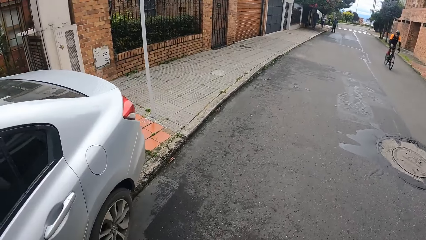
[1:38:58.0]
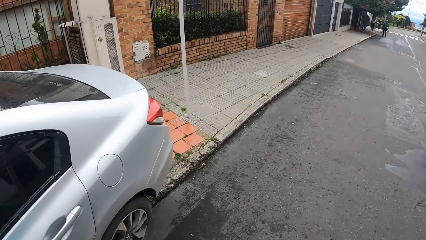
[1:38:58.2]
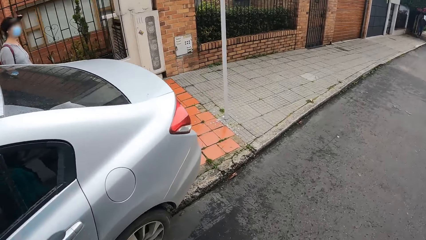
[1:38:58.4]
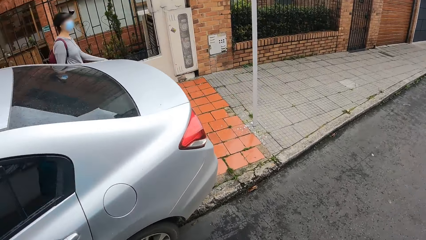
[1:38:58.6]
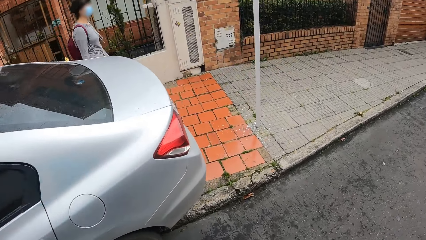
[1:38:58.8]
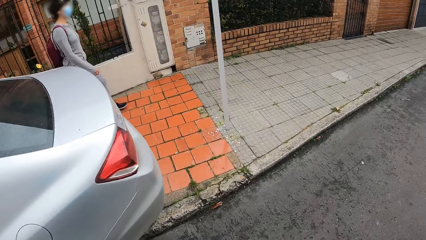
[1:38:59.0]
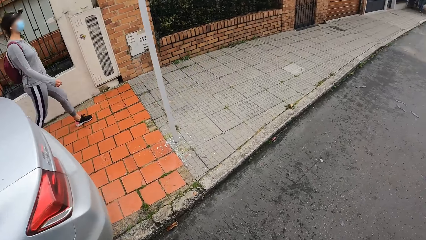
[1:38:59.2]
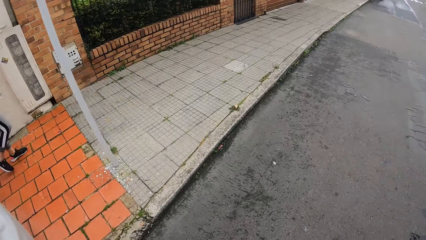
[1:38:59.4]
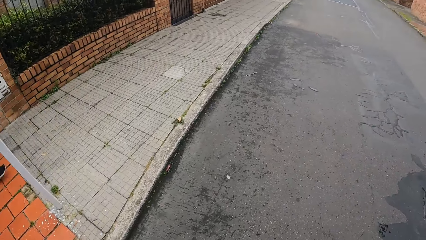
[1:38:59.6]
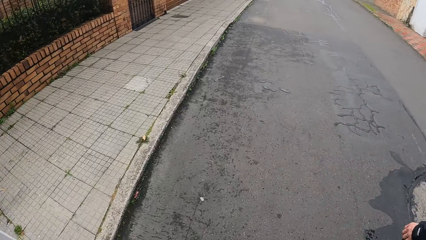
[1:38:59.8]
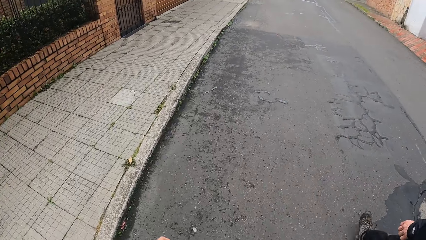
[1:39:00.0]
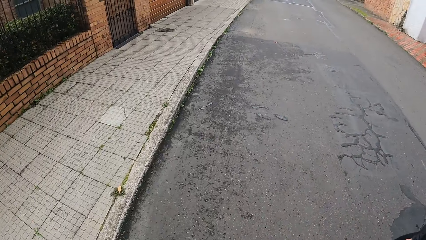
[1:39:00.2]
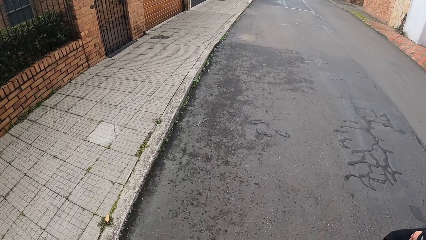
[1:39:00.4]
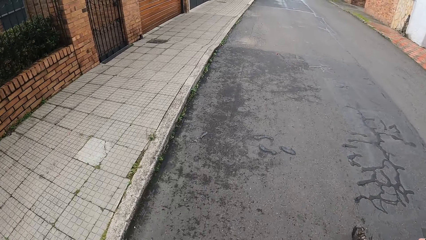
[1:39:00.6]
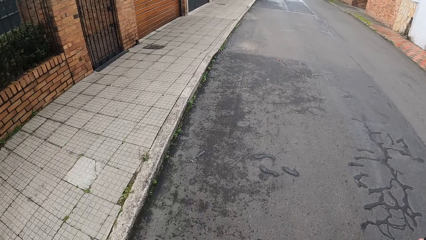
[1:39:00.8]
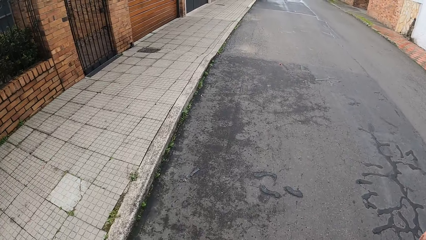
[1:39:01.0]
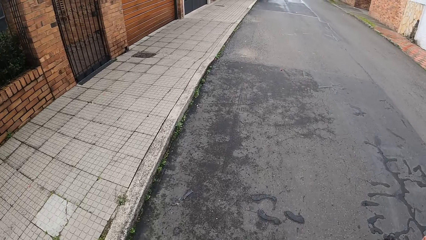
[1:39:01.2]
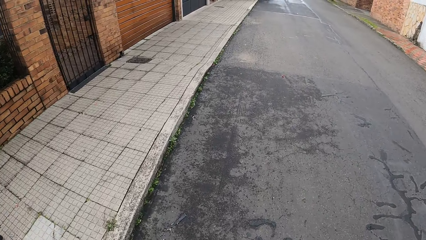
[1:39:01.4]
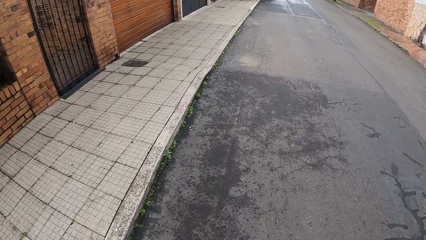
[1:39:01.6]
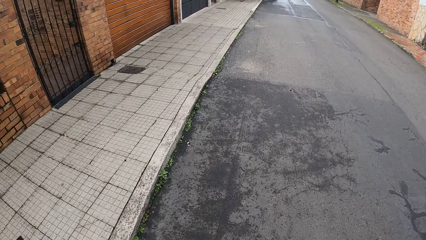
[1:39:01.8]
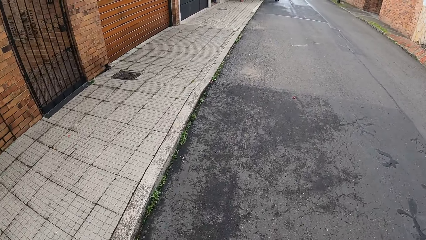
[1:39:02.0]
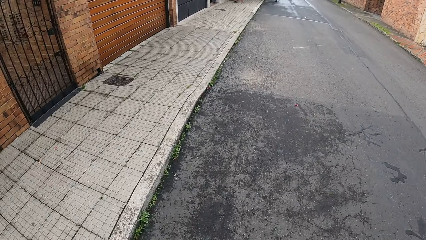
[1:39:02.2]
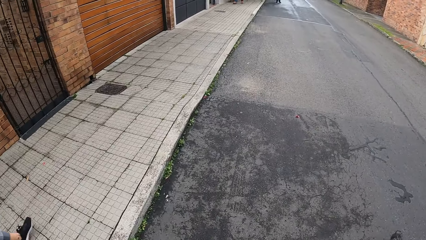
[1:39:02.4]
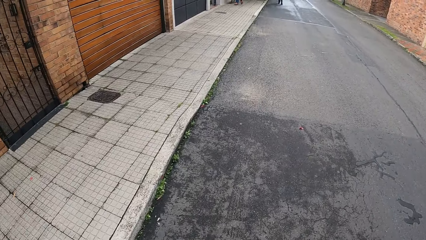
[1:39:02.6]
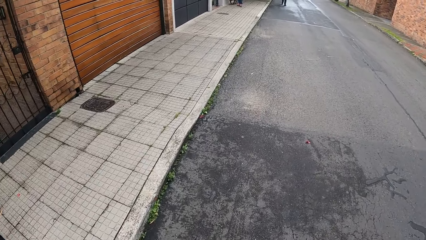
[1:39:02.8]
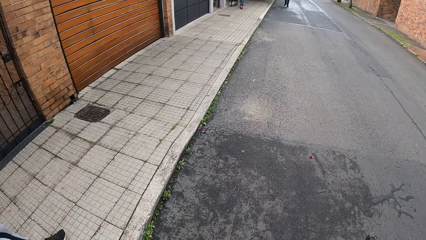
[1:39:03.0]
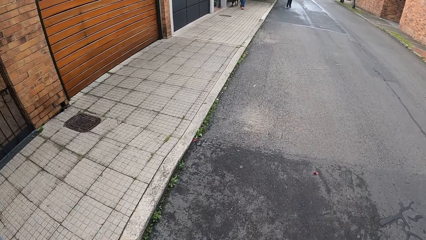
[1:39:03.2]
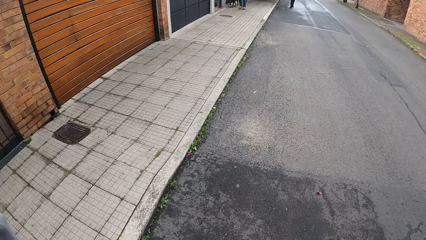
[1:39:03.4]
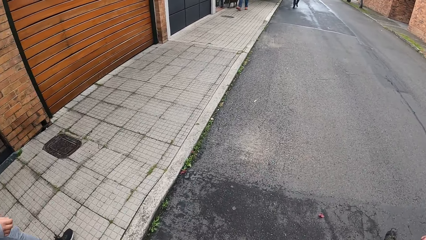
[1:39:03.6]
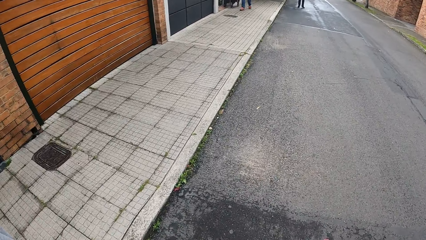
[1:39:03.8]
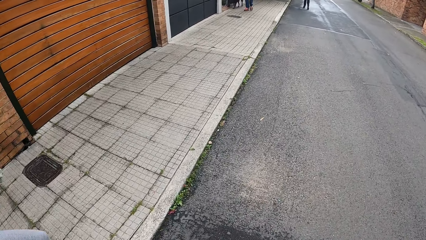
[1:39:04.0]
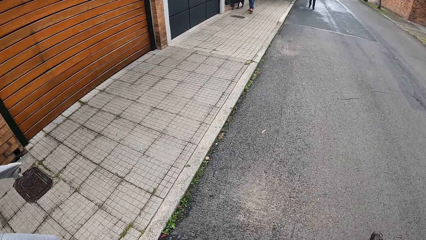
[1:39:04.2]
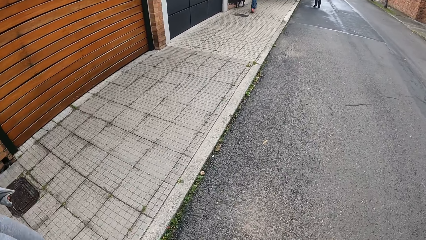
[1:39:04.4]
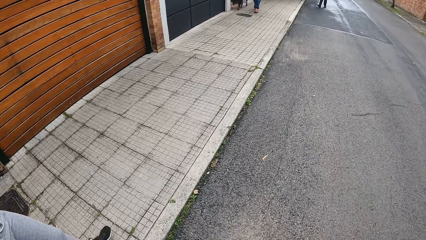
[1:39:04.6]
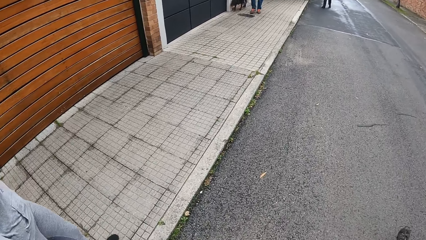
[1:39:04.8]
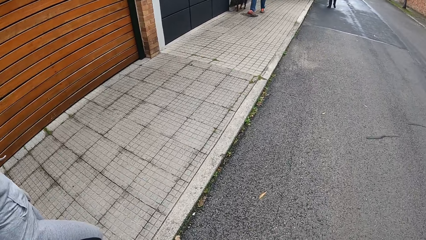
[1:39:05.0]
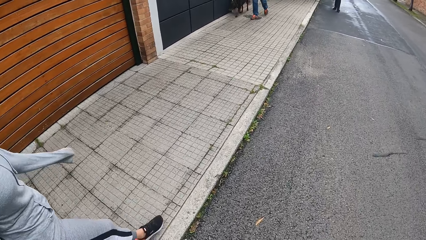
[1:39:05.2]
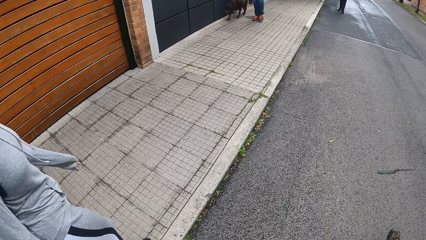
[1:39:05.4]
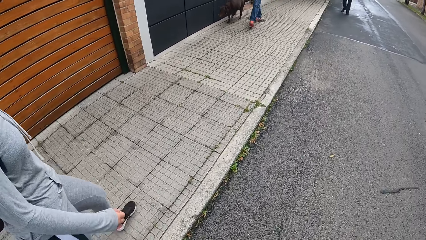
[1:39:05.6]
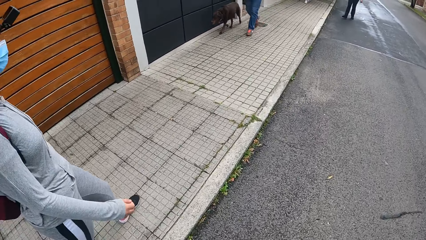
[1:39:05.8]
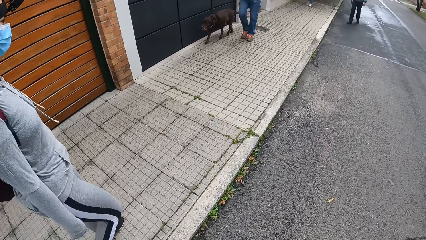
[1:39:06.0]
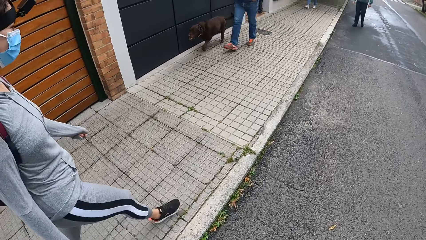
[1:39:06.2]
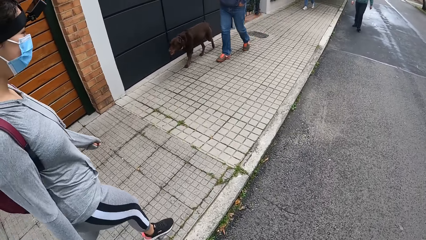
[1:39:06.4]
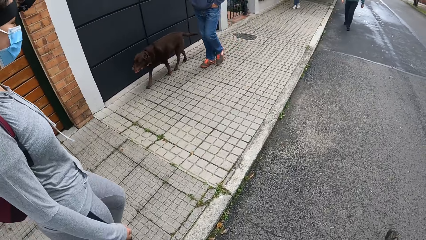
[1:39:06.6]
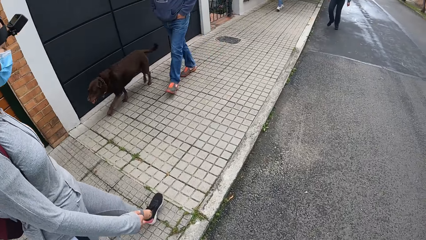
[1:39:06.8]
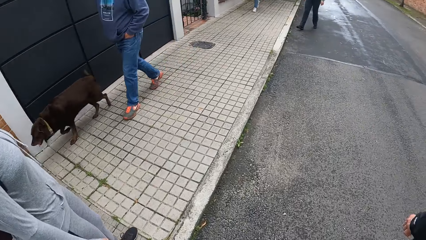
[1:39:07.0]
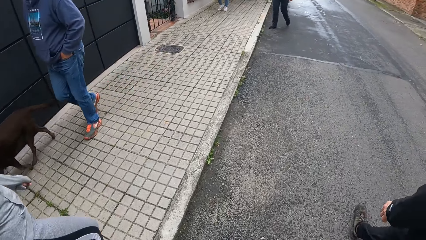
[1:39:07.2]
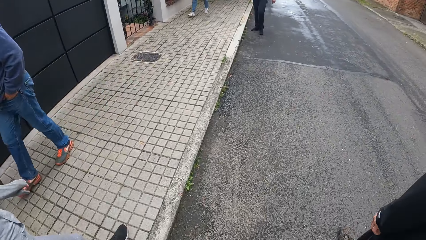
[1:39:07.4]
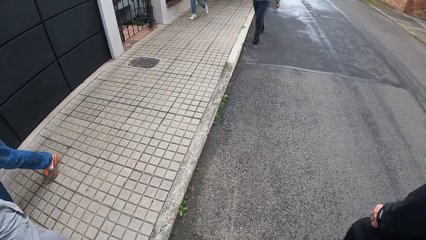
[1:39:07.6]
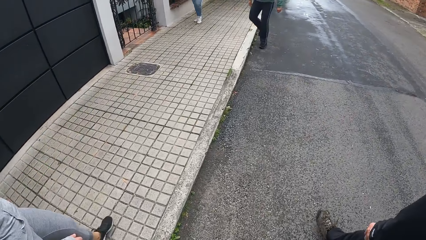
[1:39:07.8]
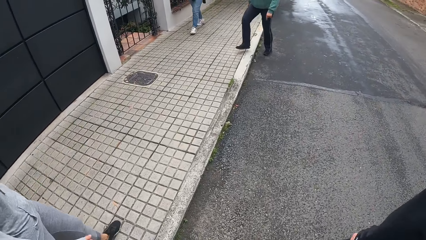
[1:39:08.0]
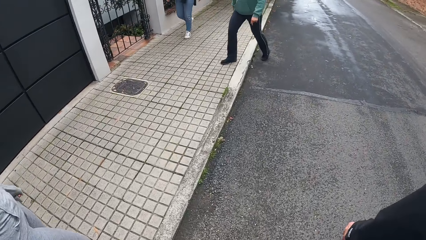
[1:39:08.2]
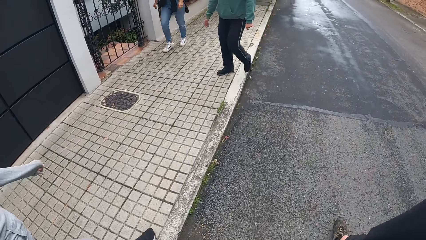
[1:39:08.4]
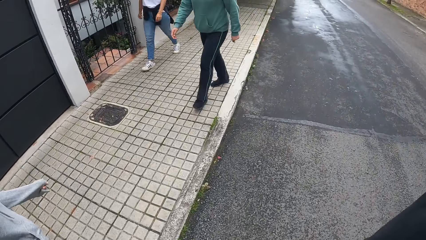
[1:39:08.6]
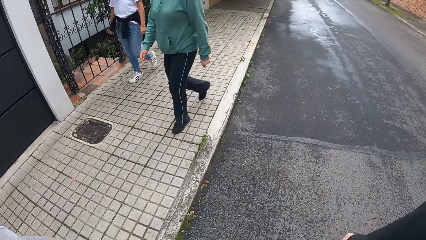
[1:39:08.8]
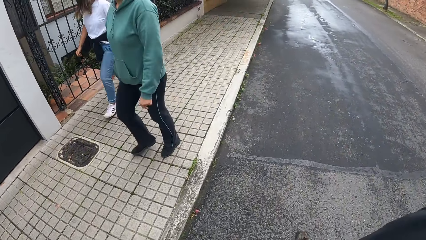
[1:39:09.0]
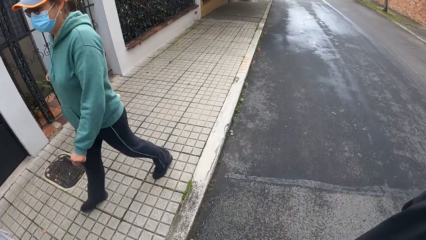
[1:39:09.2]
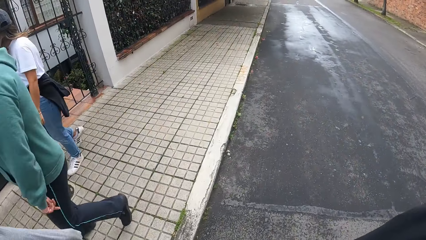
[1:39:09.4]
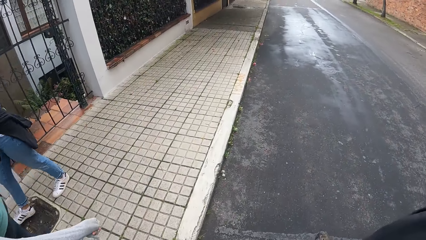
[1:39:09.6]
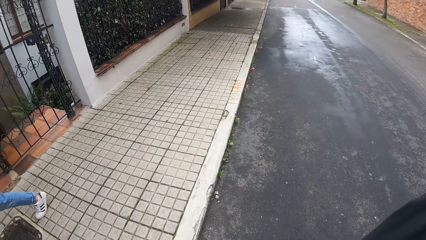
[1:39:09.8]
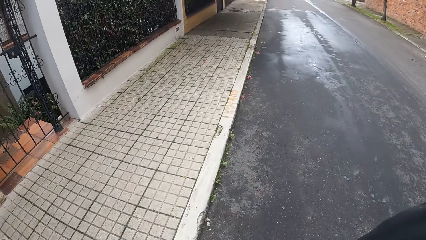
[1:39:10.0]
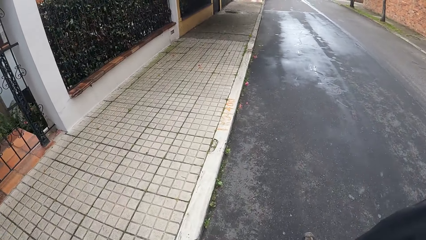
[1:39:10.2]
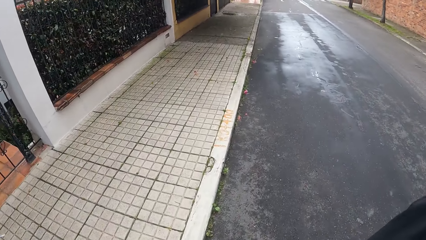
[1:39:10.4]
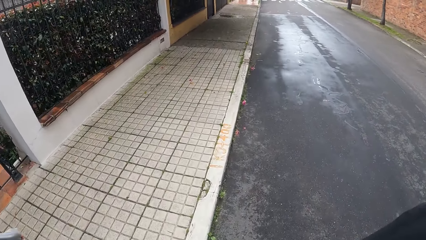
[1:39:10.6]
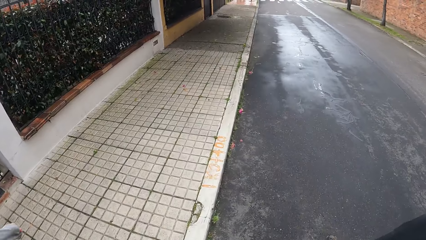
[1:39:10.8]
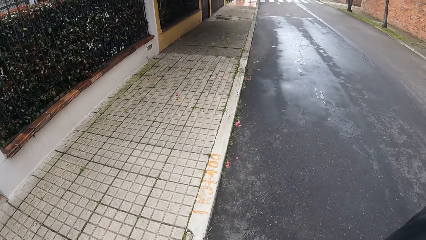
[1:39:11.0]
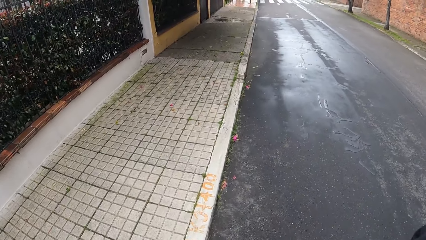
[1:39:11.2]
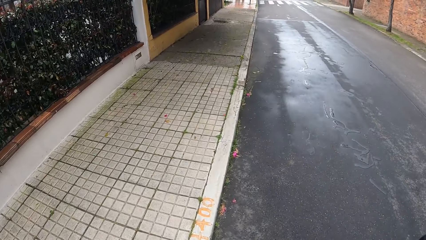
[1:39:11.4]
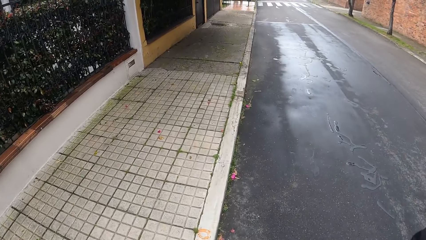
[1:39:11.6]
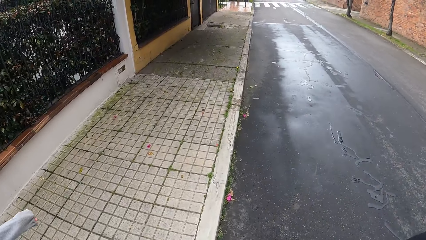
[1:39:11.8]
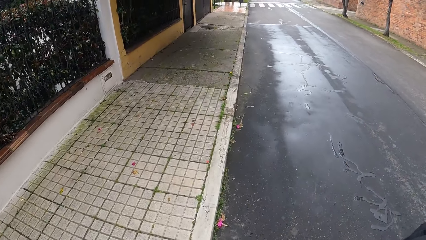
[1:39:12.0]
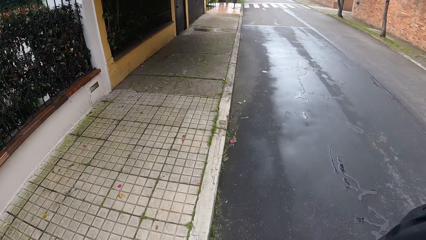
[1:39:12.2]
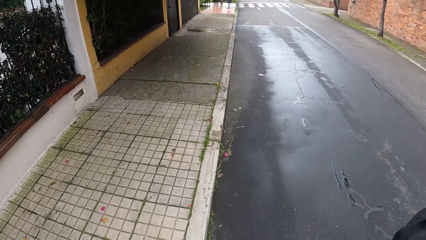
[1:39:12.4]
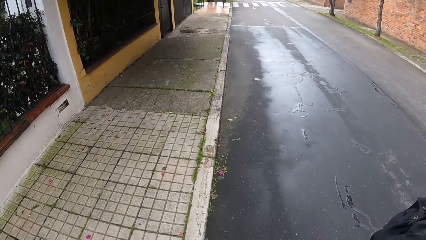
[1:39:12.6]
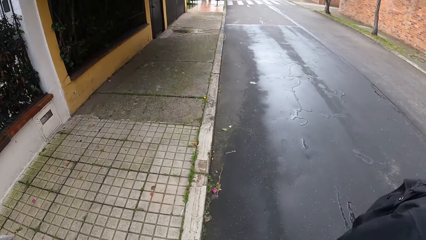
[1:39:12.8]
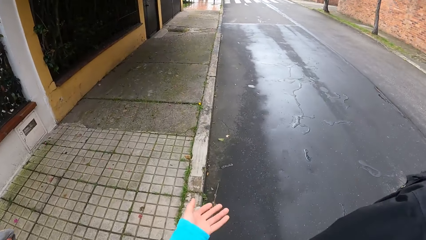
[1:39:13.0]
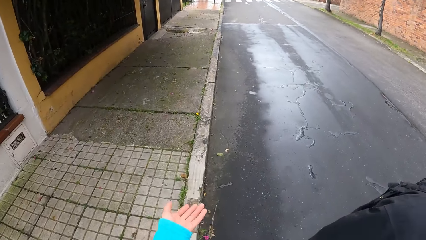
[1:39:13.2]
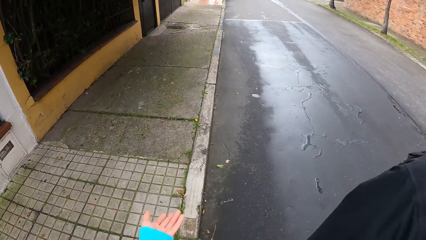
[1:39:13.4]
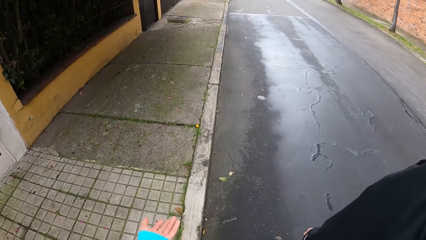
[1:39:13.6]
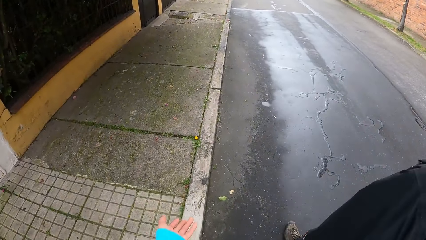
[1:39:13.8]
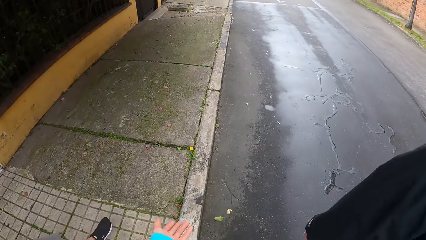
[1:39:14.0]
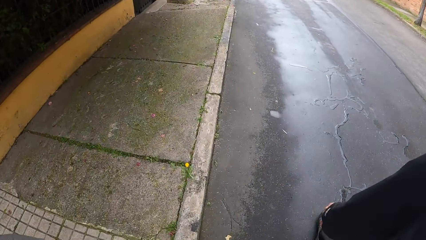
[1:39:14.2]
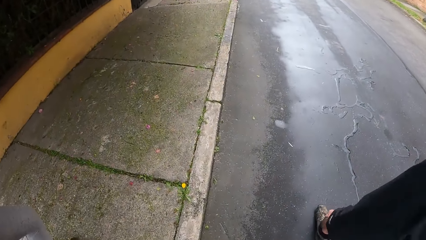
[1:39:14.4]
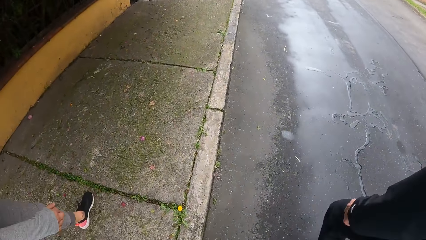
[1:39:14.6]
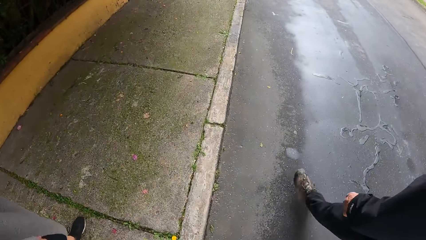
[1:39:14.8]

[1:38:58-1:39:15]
A cyclist rides past the man, the woman and the camera wearer. Another man and a dog walk past the first man, the woman and the camera wearer. A woman and another woman walk past the first man, the first woman and the camera wearer.
